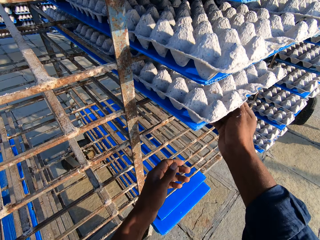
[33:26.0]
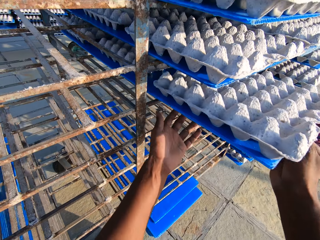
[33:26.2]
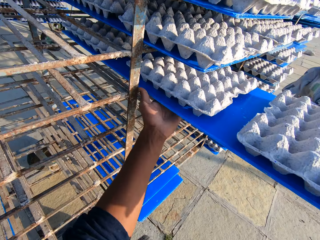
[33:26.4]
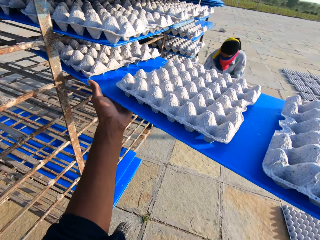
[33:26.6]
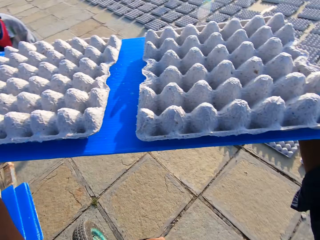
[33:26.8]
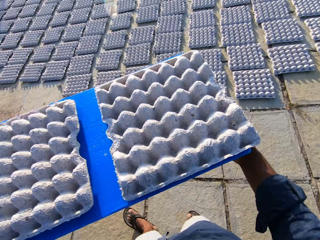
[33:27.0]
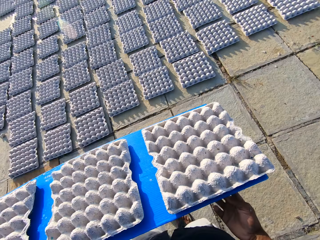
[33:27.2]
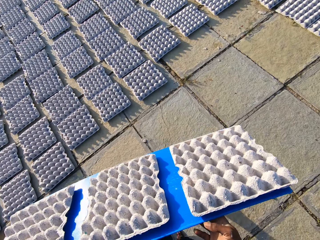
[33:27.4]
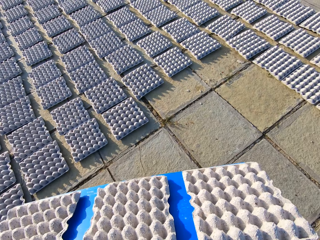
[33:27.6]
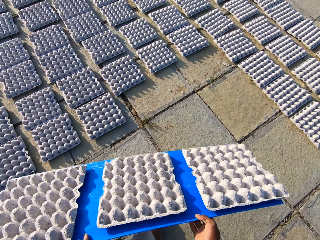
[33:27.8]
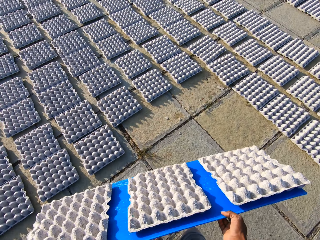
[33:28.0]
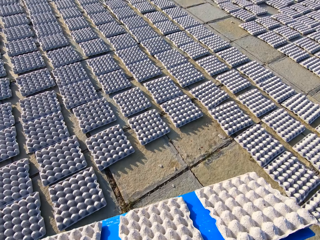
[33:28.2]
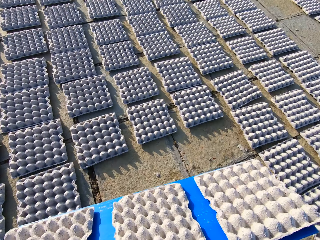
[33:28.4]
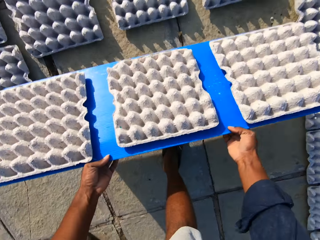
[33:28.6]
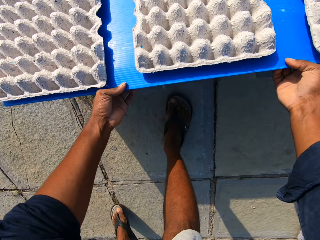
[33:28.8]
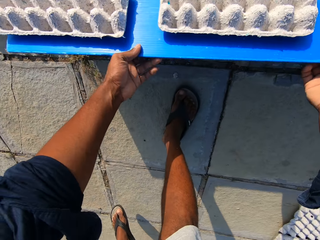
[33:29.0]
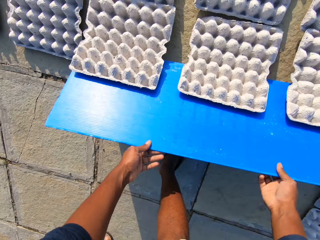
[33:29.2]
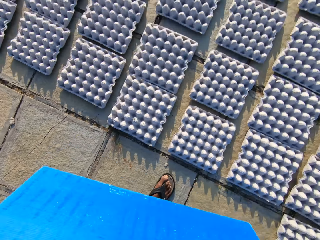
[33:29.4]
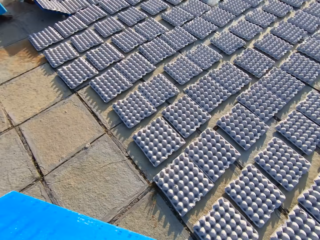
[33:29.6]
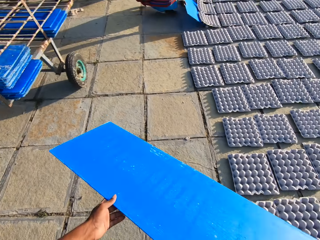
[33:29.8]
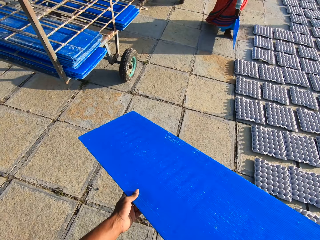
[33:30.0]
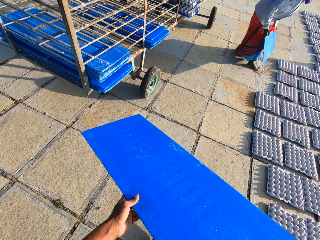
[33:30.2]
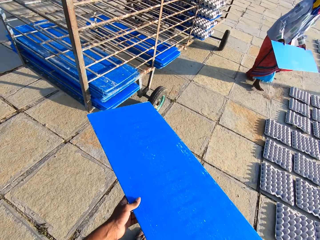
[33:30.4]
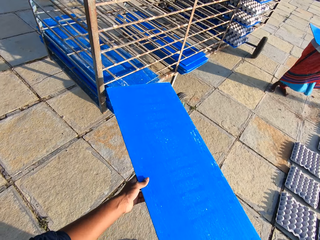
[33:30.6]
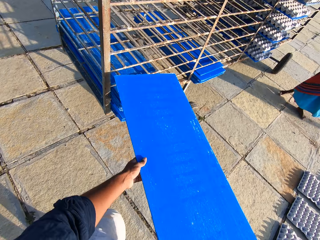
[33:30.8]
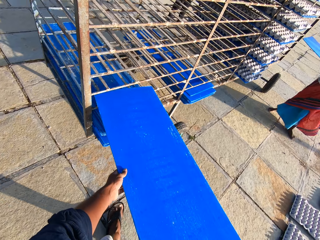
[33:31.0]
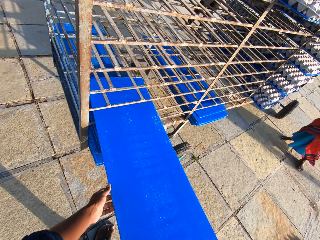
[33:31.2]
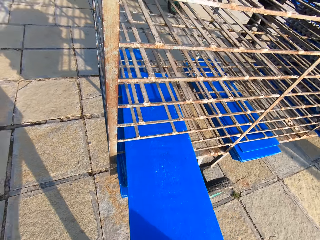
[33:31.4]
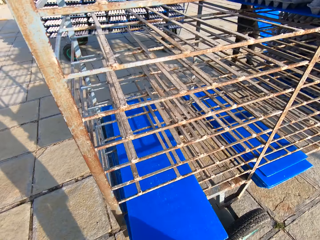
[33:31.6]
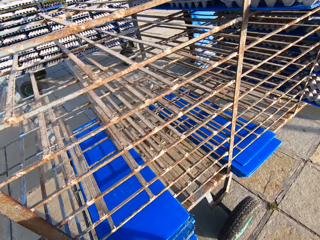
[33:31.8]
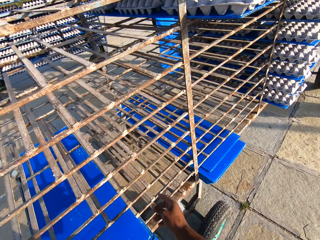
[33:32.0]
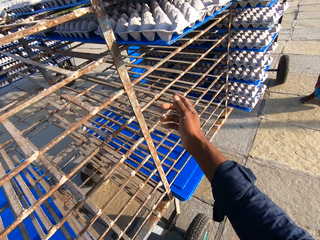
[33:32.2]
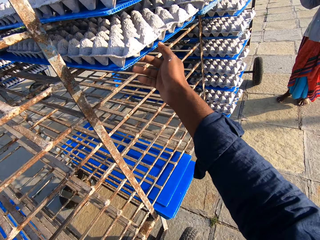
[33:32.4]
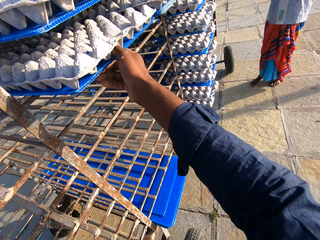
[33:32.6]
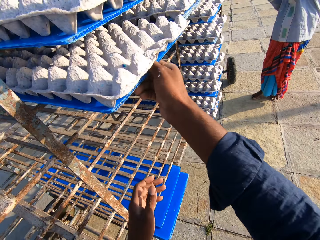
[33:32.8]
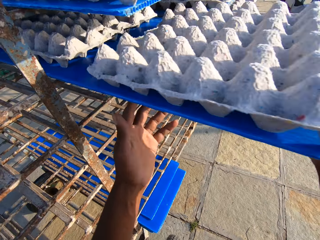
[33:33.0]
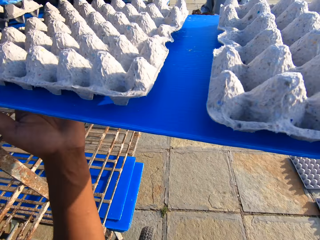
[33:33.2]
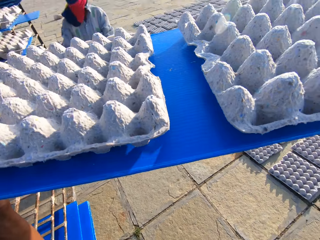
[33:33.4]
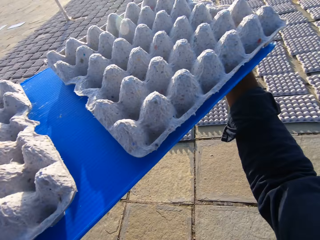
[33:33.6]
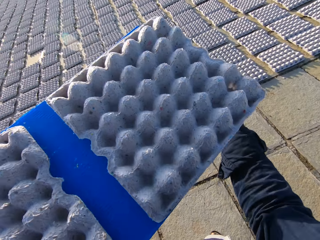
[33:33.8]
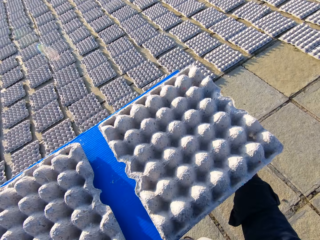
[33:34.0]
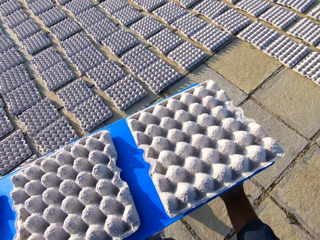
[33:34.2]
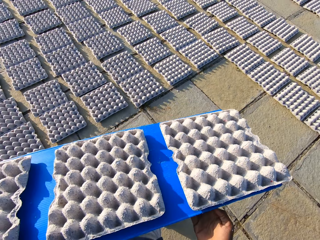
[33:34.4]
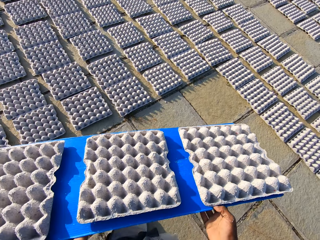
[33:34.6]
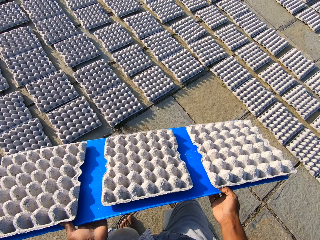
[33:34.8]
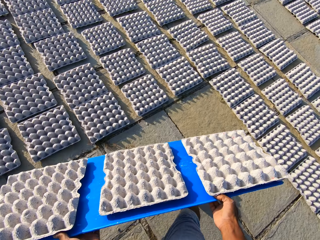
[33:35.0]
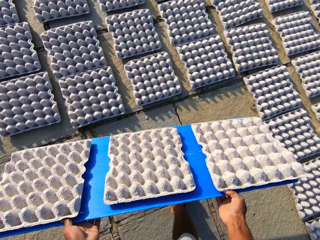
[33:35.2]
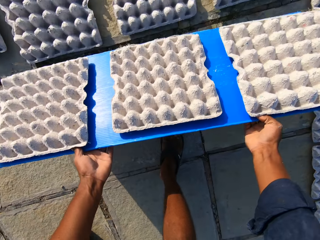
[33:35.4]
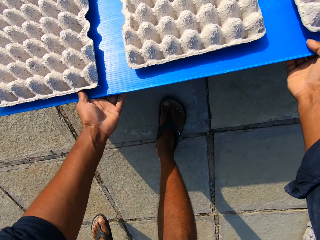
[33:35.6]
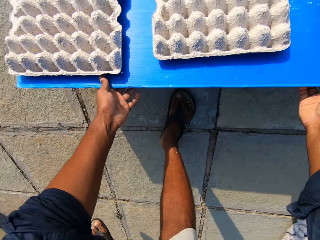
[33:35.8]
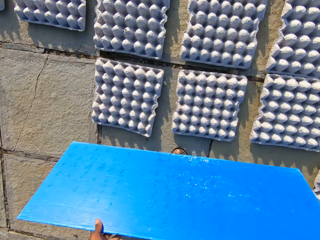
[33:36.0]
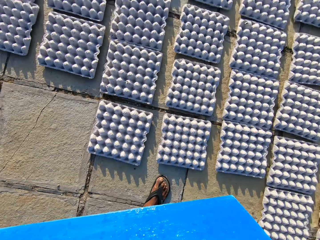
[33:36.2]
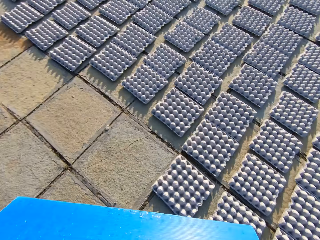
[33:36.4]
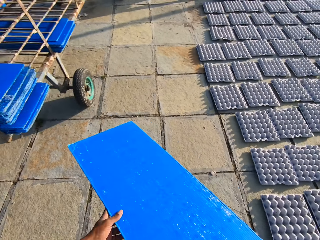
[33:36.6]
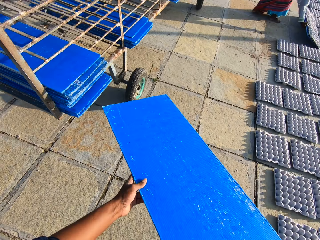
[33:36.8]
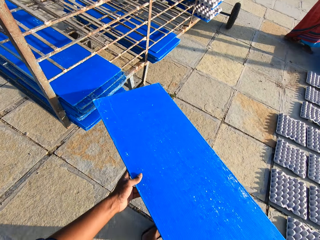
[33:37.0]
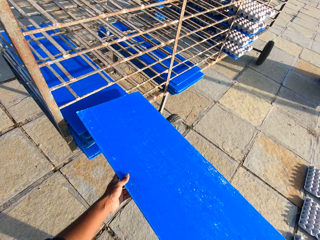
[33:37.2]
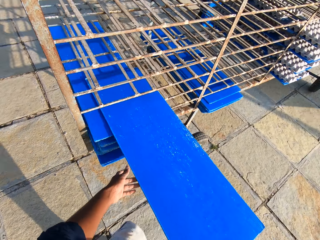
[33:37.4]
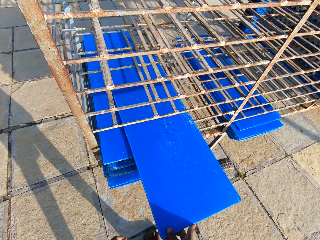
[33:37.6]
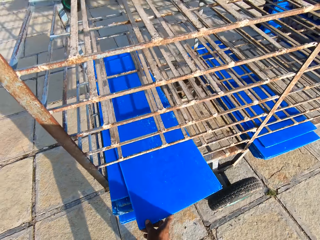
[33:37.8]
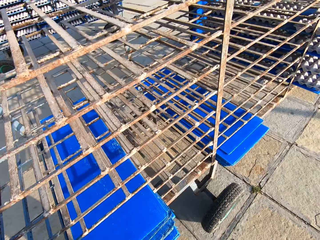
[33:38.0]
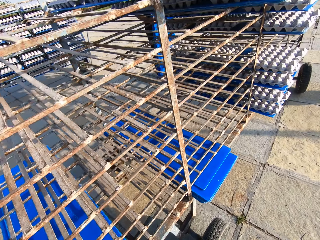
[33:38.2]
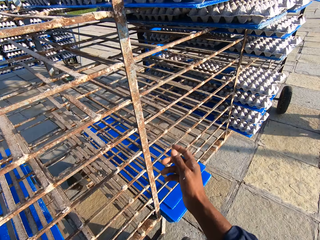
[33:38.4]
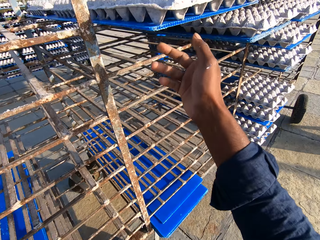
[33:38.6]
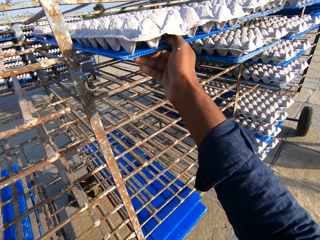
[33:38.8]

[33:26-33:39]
The camera wearer pulls out a tray with egg crates from the trolley. A lady takes an egg tray holder. The camera wearer walks with the tray and slides the egg crates off the tray to the floor. The lady puts the egg trays down and walks around. The camera wearer walks with the tray to the trolley and puts the tray in the trolley. The lady puts the egg tray holder on the trolley. The camera wearer pulls out a tray with egg crates from the trolley, walks with the tray, slides the egg crates off the tray to the floor, and walks around. The lady puts the egg trays down. The camera wearer puts the tray in the trolley.

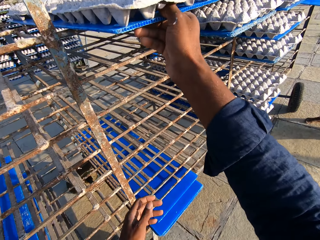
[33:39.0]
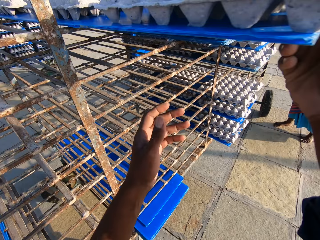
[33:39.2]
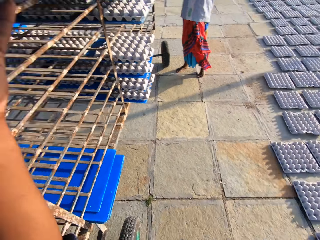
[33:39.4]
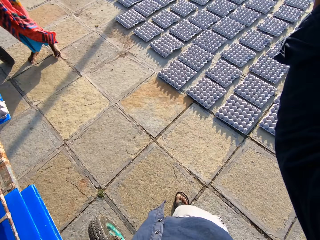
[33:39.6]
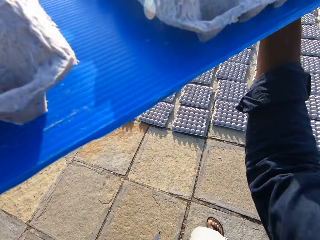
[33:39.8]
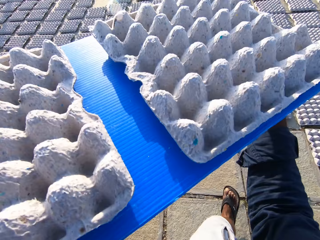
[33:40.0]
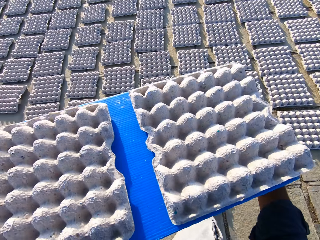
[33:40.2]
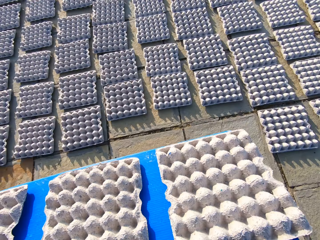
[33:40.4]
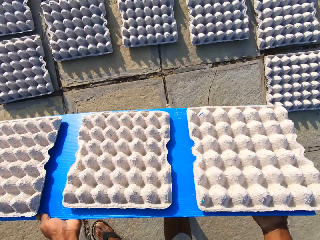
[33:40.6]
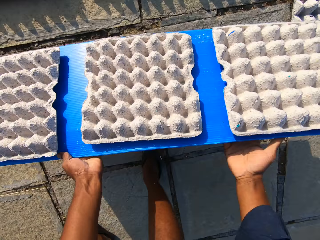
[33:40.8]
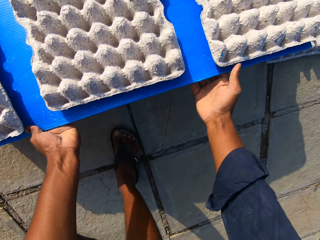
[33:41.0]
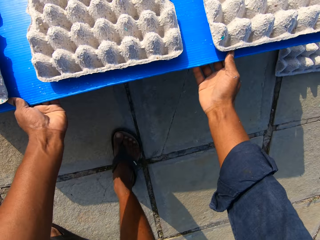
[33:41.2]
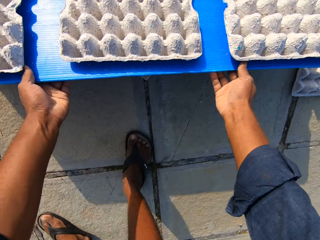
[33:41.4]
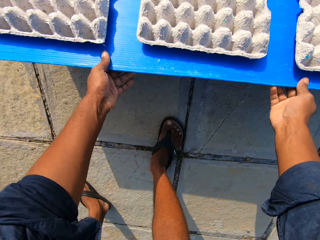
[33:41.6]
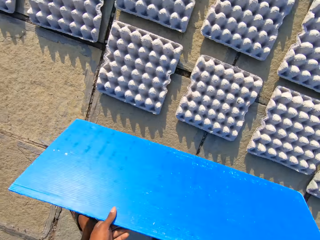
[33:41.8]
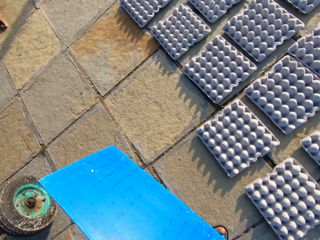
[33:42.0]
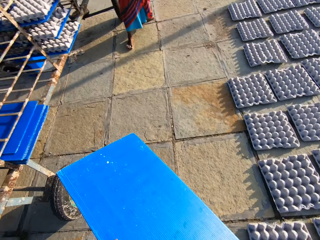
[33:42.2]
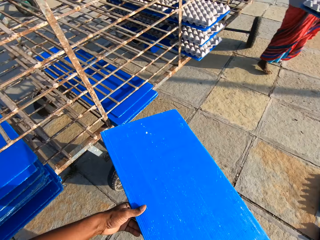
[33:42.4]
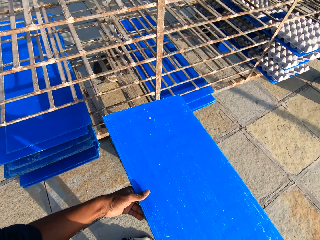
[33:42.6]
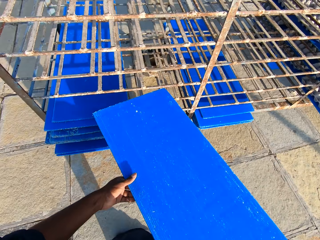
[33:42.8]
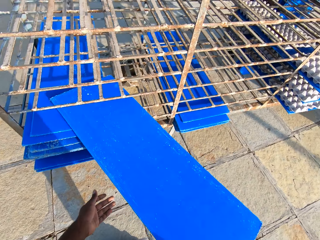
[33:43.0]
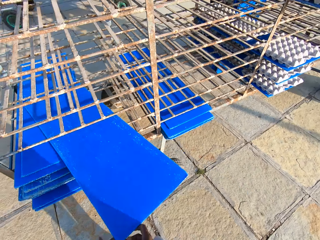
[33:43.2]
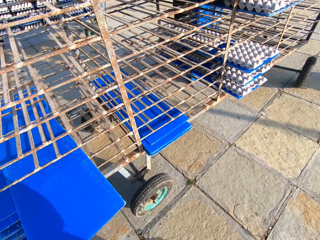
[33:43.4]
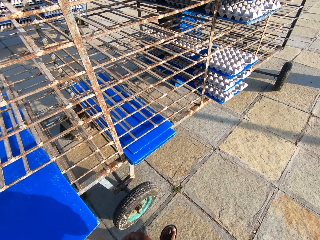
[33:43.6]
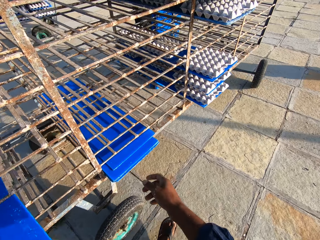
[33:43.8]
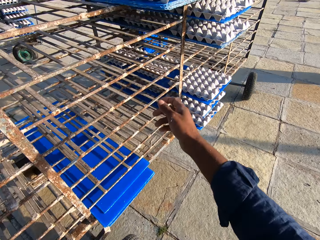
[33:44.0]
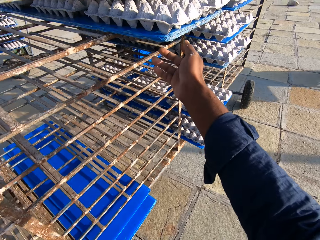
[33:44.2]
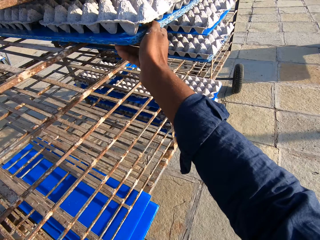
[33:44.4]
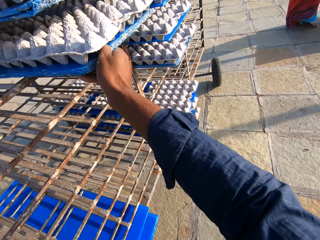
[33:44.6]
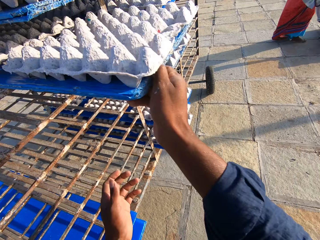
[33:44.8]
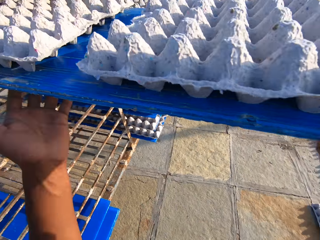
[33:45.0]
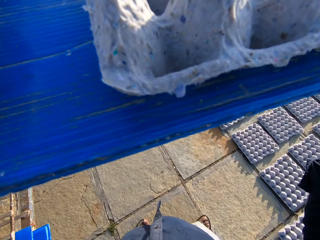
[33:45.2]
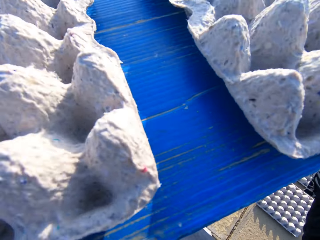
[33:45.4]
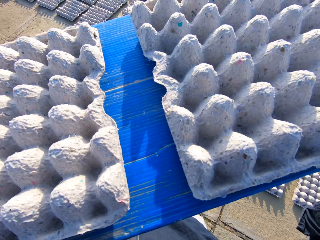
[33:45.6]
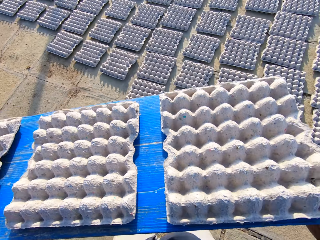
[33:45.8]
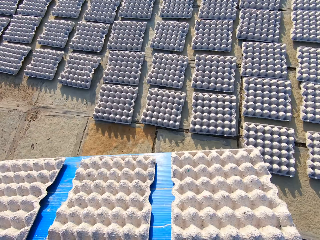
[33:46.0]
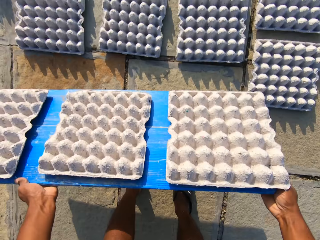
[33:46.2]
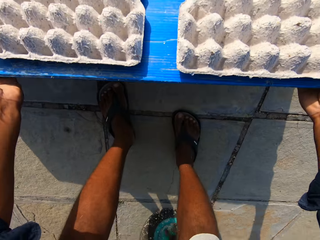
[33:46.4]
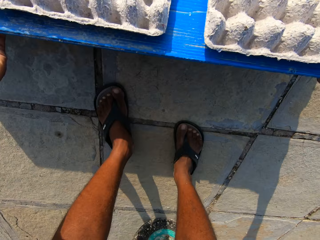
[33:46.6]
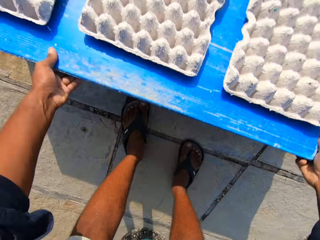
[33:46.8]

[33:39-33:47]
The camera wearer pulls out a tray with egg crates from the trolley. A lady takes an egg tray holder. The camera wearer walks with the tray, slides the egg crates off the tray to the floor, and walks around. The lady takes the egg tray holder. The camera wearer puts the tray in the trolley. The lady puts the egg tray holder down. The camera wearer pulls out a tray with egg crates from the trolley, walks around, and puts the egg trays down.
